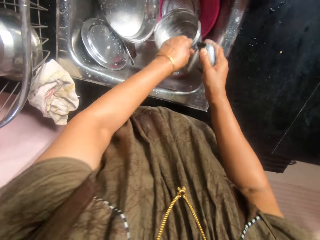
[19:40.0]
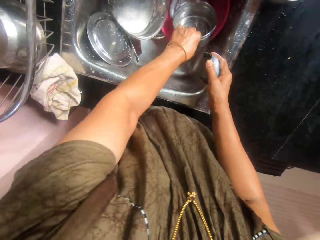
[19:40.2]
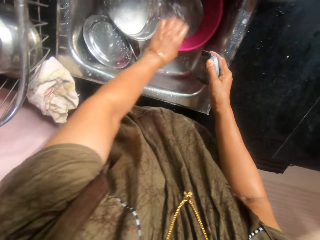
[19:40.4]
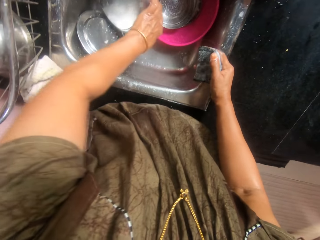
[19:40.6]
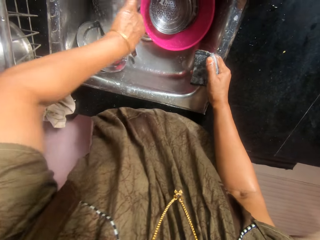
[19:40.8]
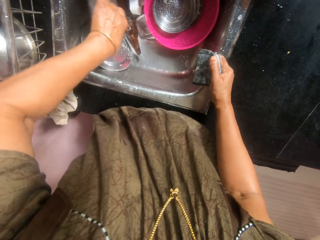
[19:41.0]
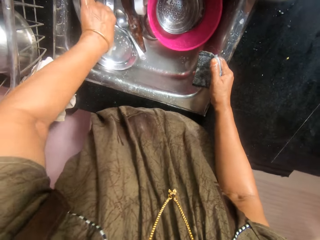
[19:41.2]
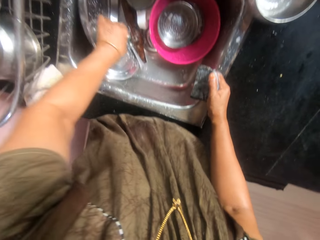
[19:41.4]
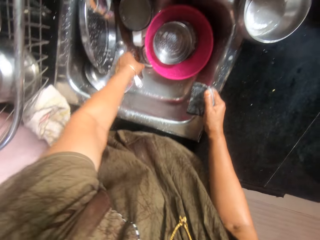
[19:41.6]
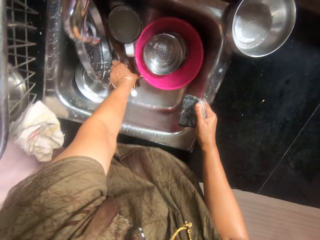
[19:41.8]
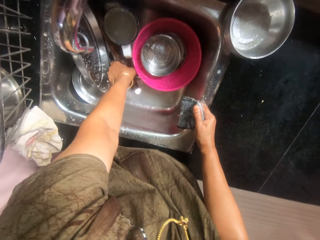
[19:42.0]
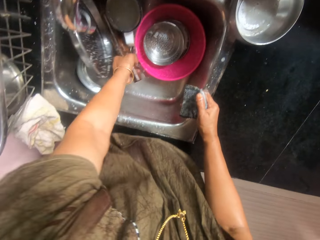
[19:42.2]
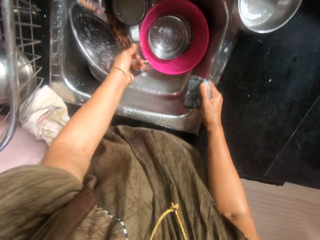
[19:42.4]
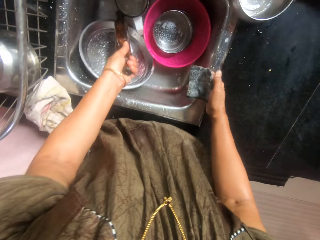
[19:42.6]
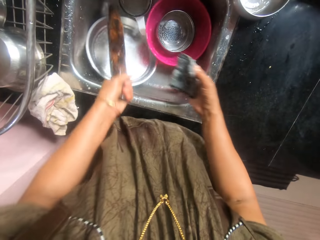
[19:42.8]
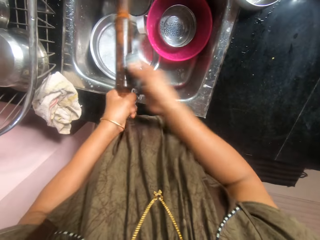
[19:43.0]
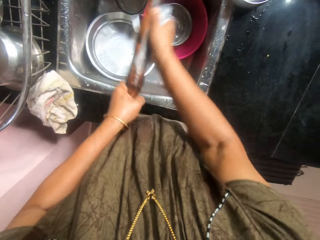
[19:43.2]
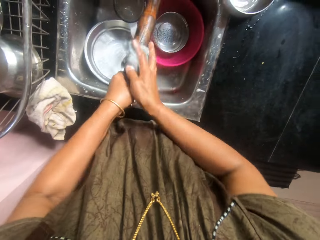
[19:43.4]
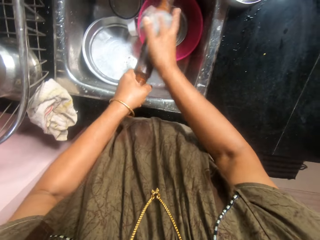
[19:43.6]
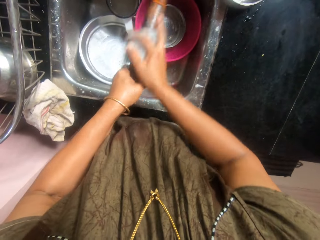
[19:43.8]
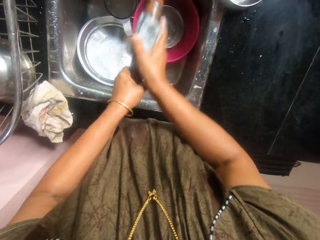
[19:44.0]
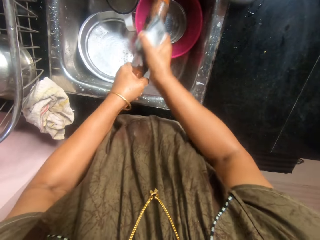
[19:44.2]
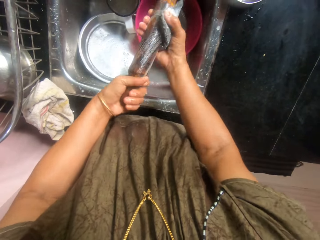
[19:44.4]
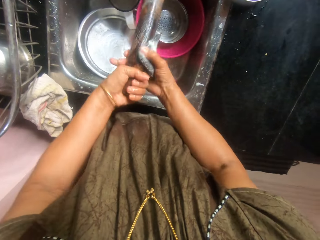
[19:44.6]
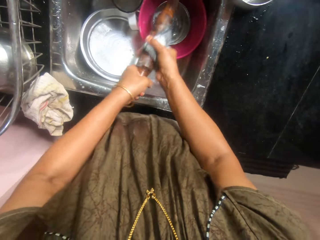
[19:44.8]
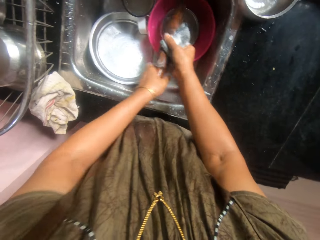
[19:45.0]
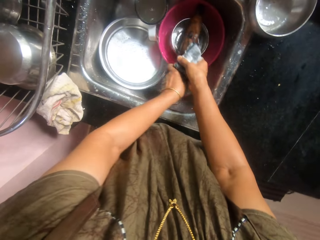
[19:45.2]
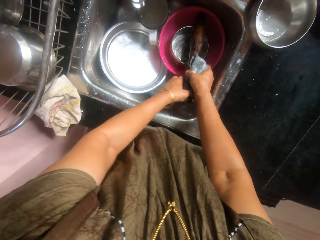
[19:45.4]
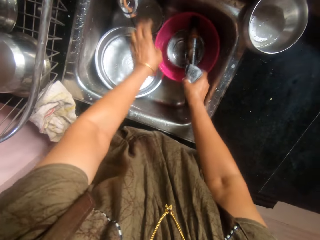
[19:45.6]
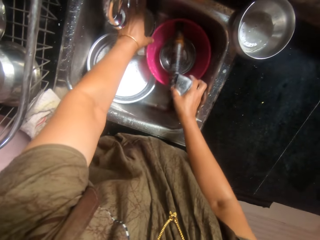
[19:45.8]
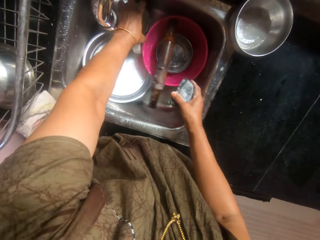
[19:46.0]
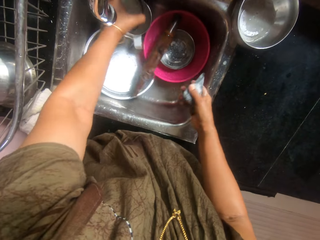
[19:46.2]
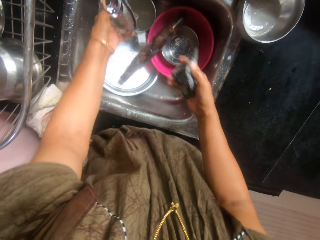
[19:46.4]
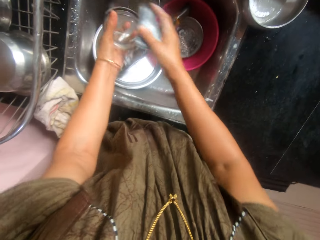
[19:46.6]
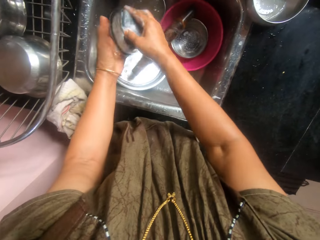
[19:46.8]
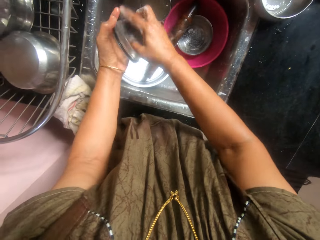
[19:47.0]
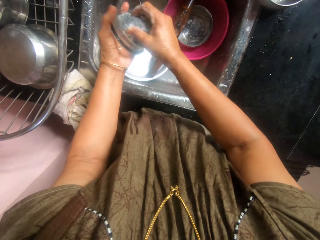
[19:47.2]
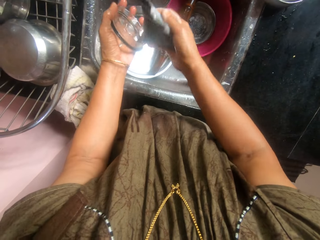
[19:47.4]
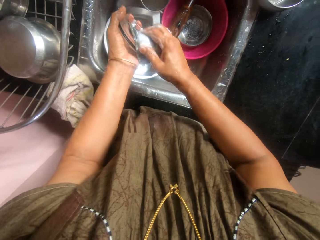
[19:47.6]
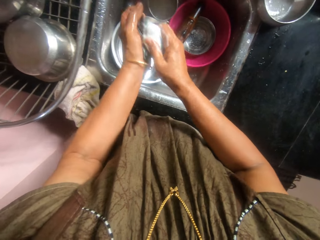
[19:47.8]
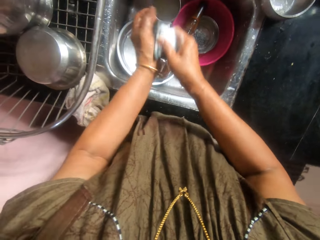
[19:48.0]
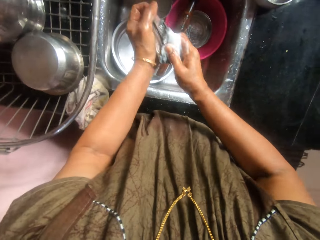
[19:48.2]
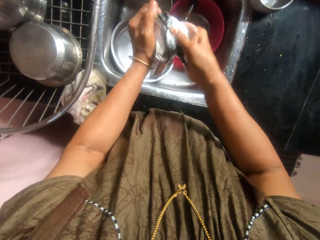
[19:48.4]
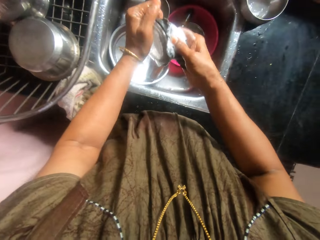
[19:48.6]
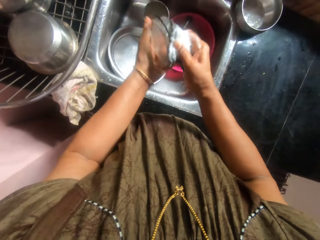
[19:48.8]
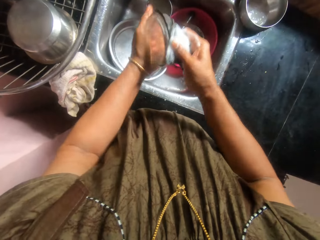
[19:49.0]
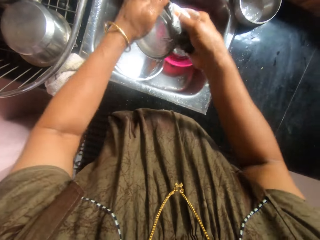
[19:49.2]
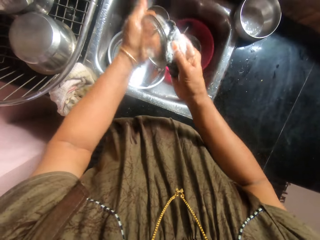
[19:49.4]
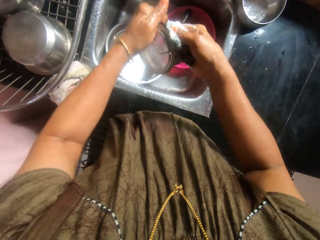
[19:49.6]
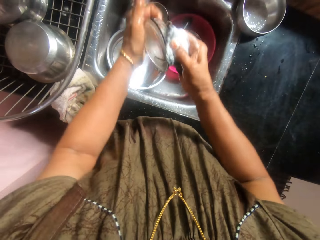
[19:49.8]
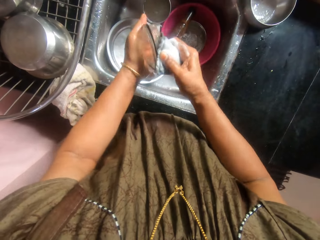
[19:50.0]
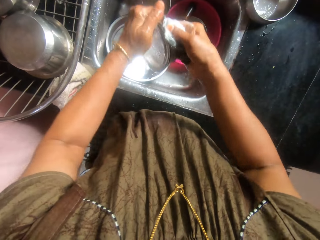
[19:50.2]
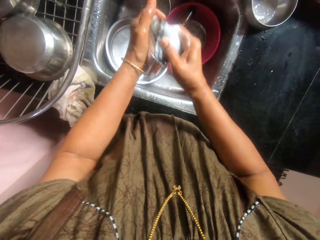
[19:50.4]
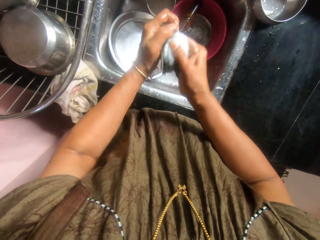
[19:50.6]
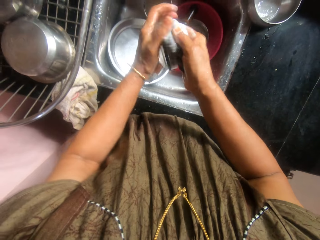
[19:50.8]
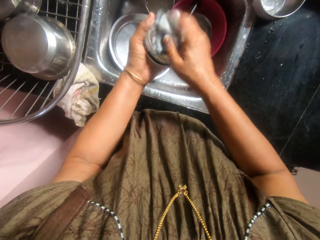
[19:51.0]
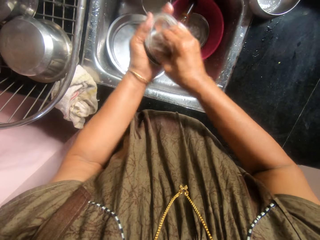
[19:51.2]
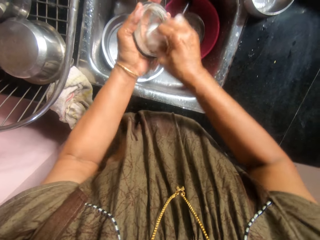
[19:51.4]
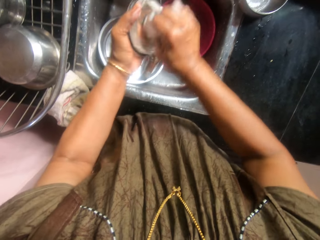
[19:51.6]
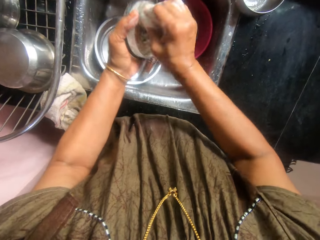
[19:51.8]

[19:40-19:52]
The camera wearer places the food flask in the pink bowl with her left hand. She picks up a rolling stick in the sink with her left hand. She washes the rolling stick in her hands with the sponge. She places the rolling stick in the pink bowl with her left hand. She picks up a blender cup lid with her left hand. She washes the blender cup lid in her hands with the sponge.

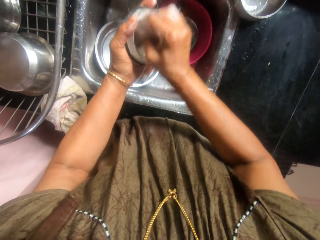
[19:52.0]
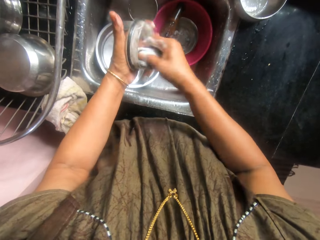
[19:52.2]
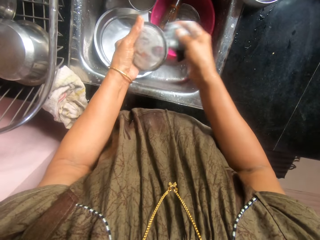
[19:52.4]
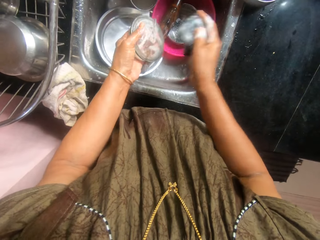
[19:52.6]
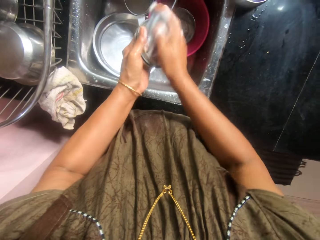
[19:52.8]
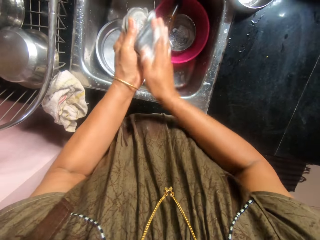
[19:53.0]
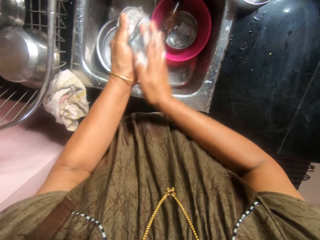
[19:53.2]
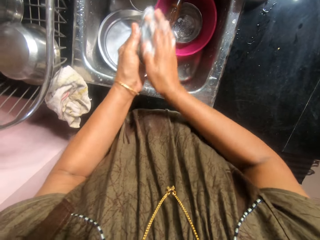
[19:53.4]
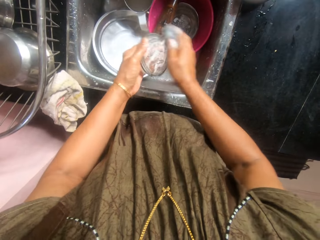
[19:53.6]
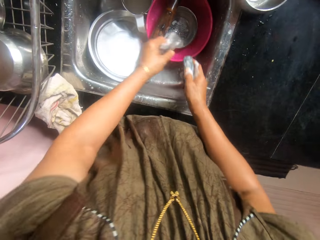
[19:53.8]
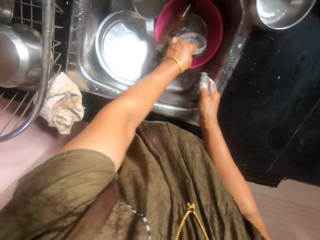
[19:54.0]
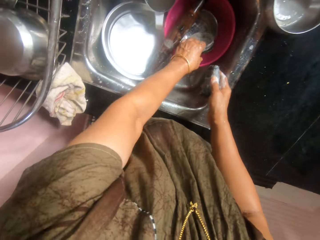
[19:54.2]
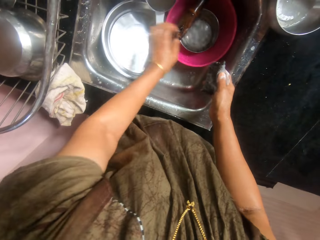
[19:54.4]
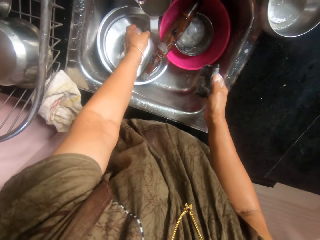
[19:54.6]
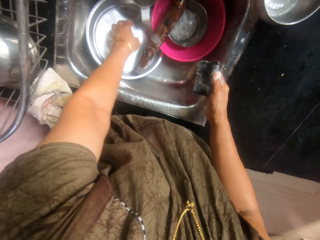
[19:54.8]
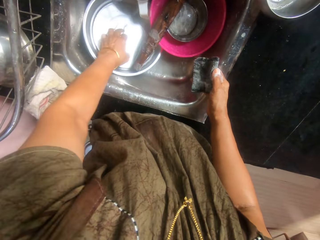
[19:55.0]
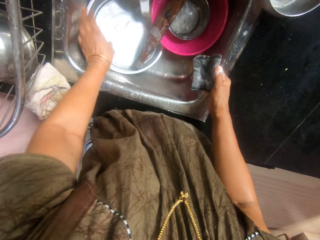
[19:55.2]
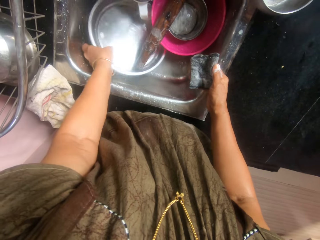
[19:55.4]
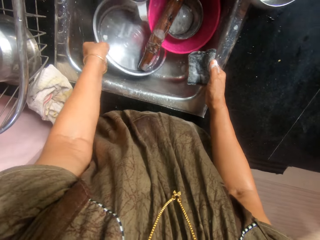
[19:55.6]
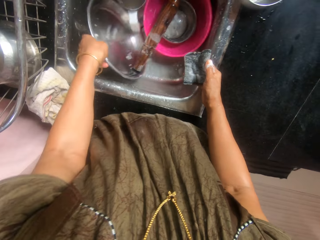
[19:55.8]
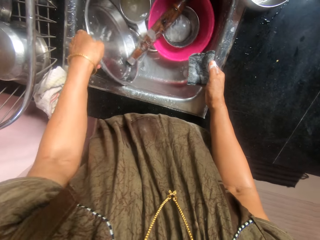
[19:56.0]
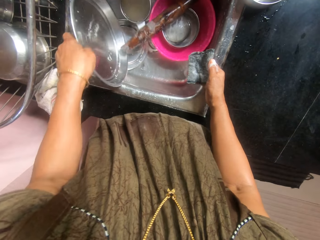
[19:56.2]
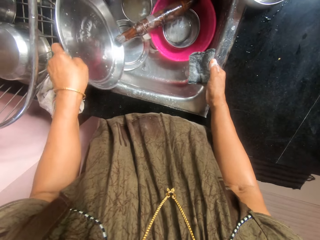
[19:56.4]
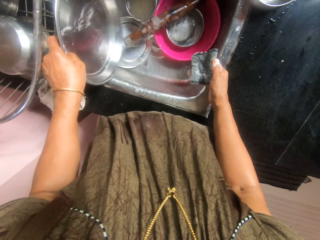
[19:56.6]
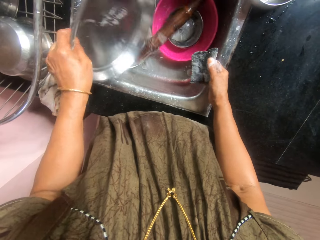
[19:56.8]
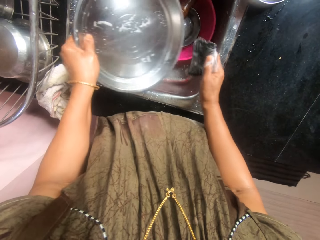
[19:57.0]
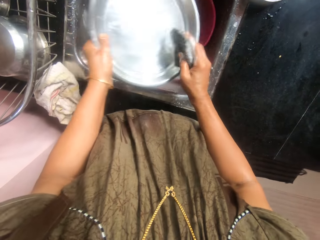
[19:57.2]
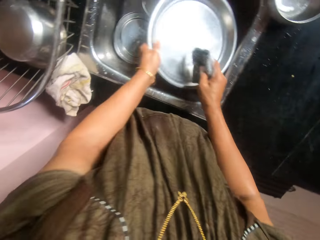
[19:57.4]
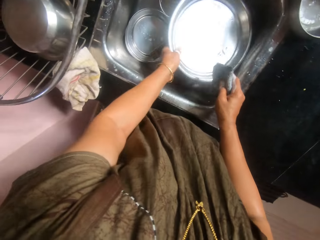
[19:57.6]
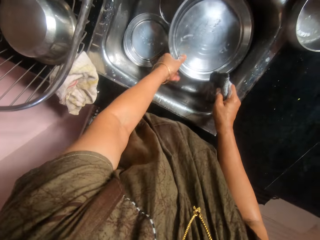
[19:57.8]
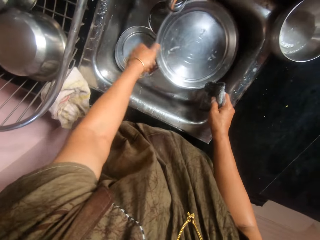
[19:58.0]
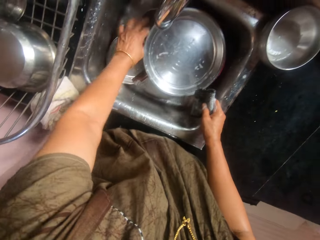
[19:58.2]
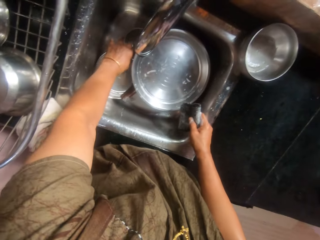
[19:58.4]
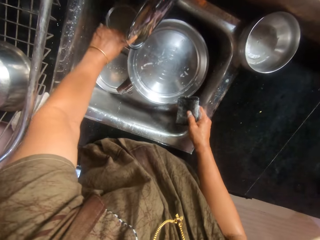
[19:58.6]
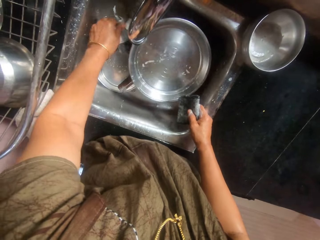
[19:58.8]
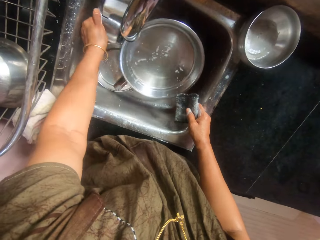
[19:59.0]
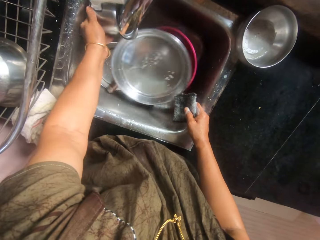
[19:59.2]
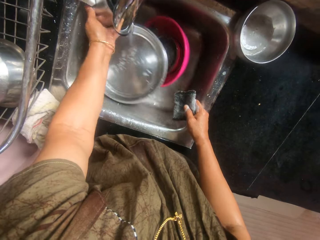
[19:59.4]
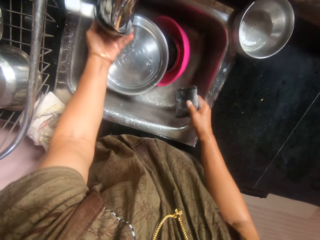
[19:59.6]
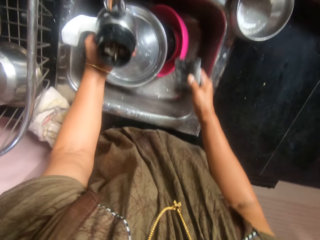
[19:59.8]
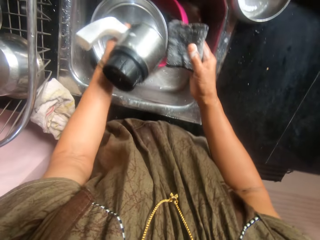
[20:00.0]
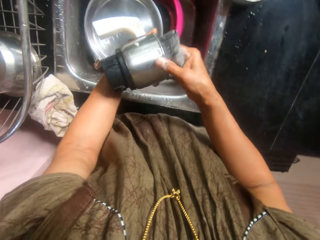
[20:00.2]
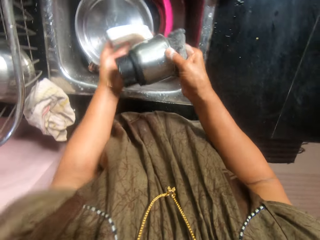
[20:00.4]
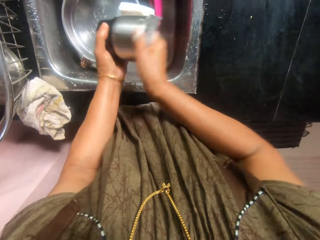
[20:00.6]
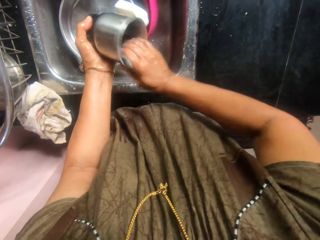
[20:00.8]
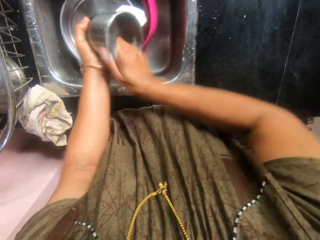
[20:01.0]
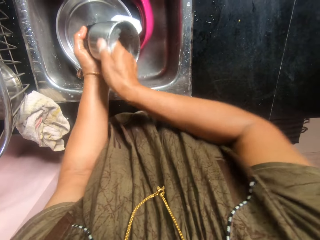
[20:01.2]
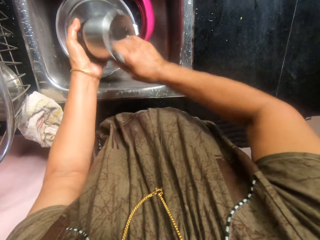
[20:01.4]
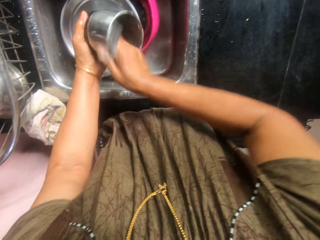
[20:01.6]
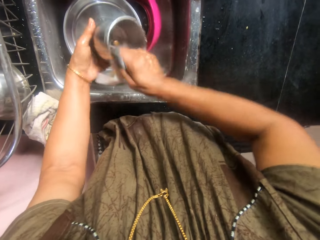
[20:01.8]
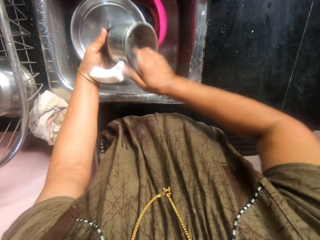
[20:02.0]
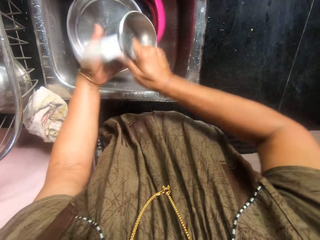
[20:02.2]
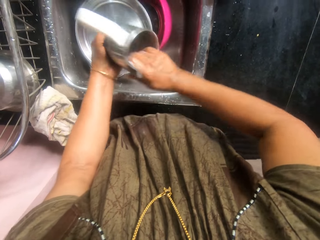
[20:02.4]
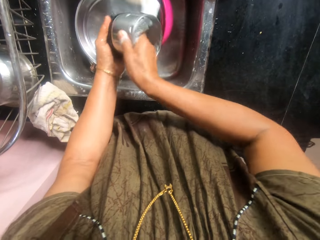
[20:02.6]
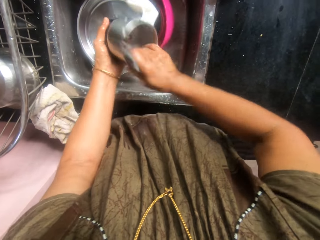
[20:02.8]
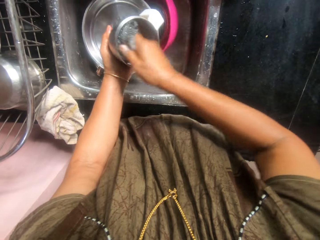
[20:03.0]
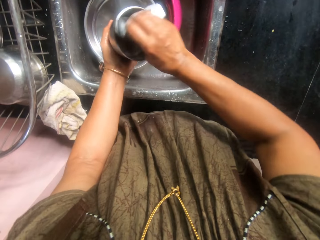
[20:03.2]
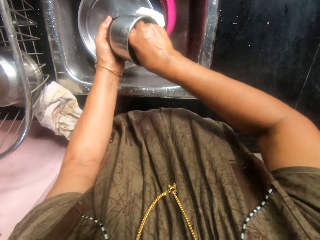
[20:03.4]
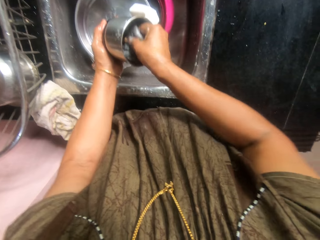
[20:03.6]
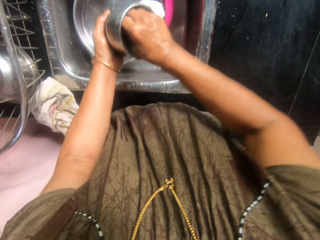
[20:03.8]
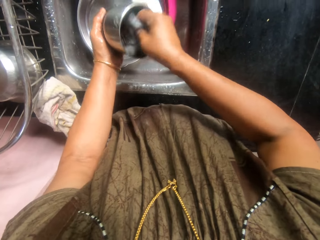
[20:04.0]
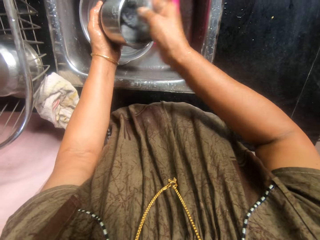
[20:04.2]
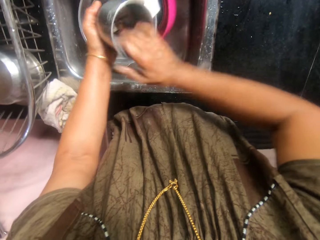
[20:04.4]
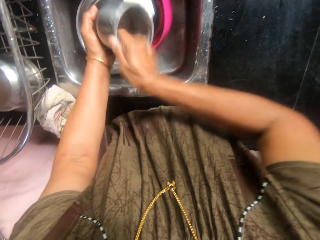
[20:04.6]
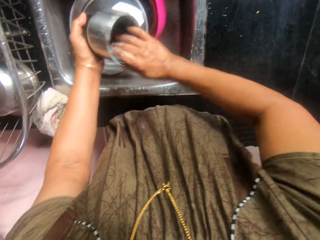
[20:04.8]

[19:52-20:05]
The camera wearer places the blender cup lid in the pink bowl with her left hand. She moves a tray in the sink with her left hand. She picks up a blender cup in the sink with her left hand. She washes the blender cup in her hands with the sponge.
